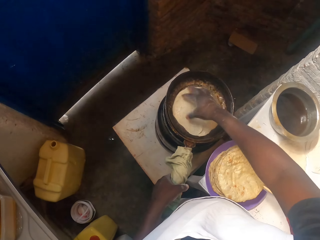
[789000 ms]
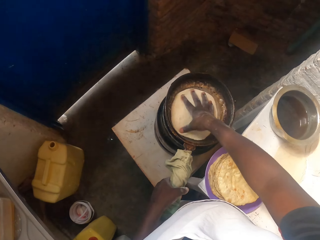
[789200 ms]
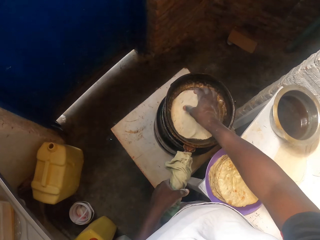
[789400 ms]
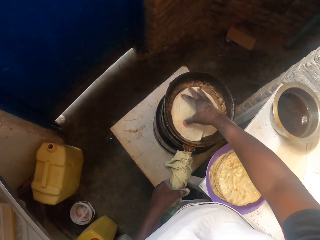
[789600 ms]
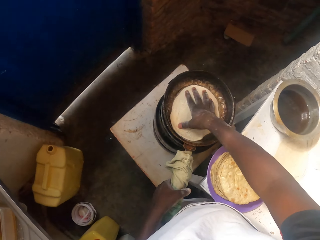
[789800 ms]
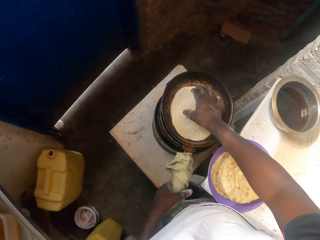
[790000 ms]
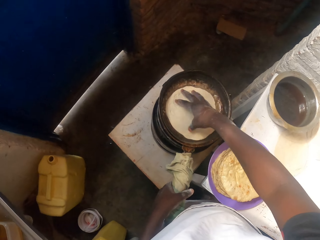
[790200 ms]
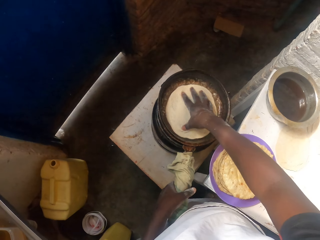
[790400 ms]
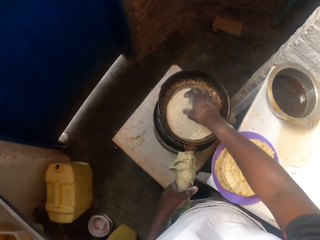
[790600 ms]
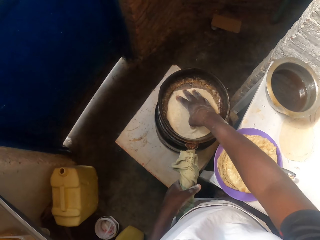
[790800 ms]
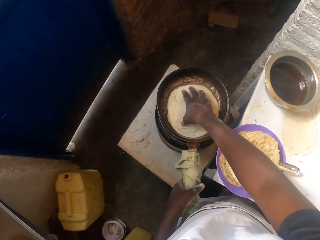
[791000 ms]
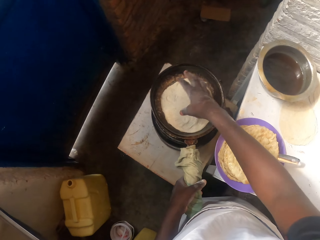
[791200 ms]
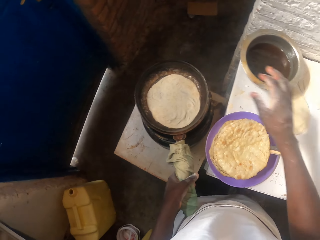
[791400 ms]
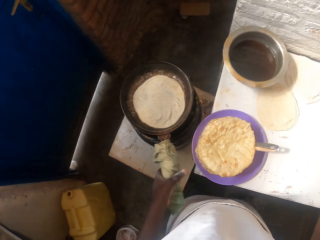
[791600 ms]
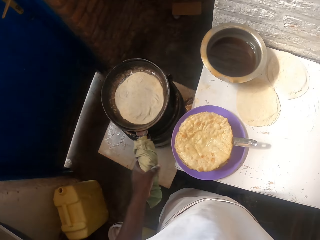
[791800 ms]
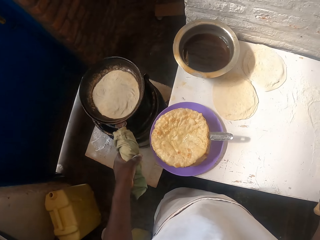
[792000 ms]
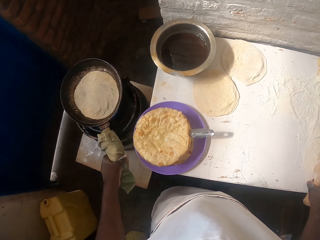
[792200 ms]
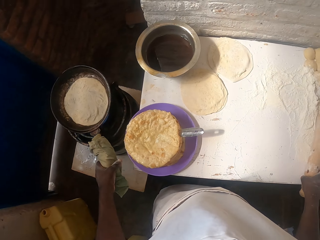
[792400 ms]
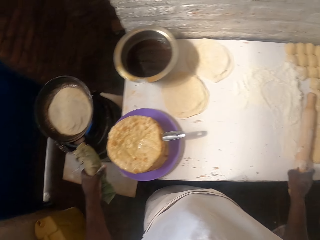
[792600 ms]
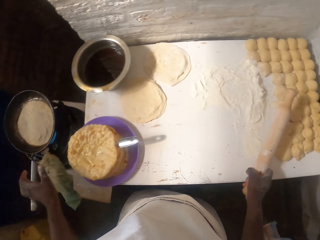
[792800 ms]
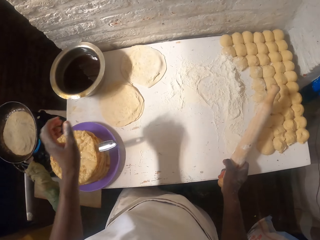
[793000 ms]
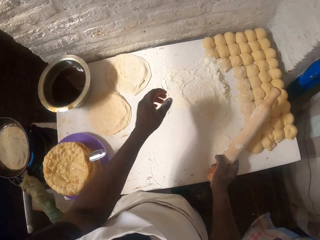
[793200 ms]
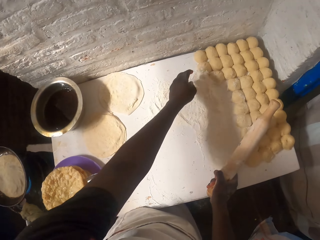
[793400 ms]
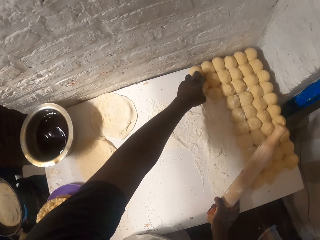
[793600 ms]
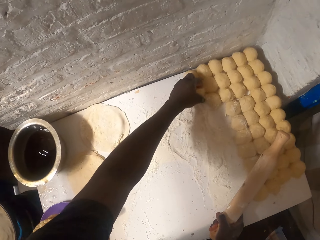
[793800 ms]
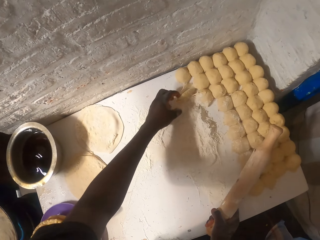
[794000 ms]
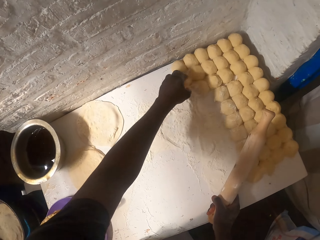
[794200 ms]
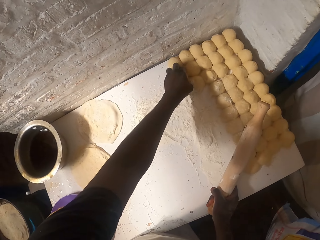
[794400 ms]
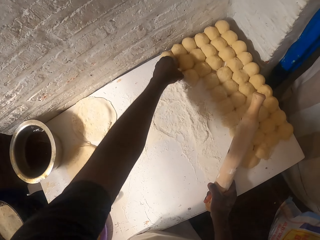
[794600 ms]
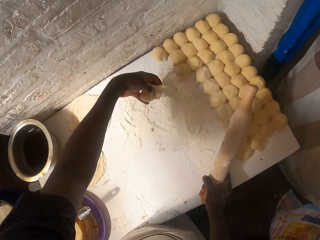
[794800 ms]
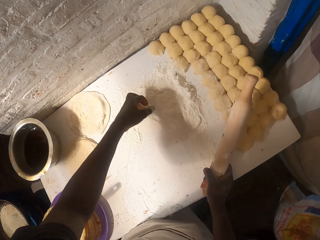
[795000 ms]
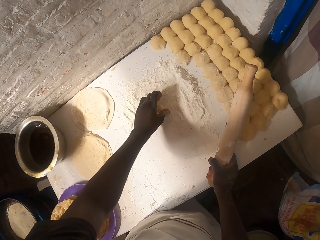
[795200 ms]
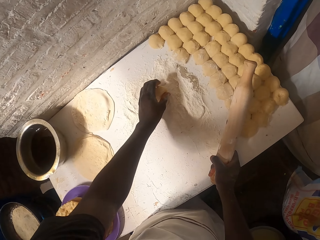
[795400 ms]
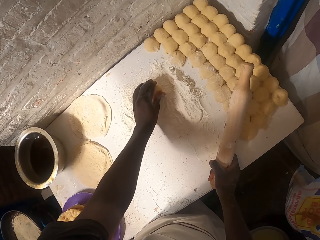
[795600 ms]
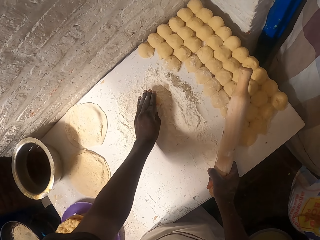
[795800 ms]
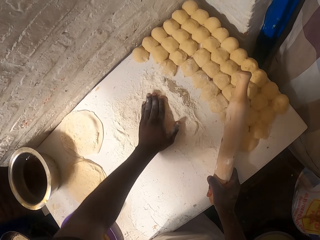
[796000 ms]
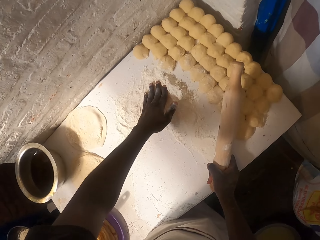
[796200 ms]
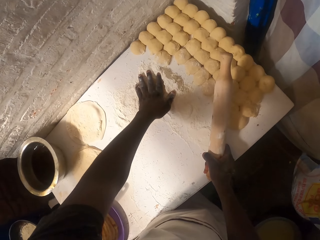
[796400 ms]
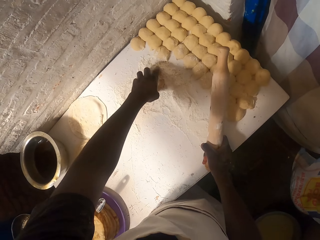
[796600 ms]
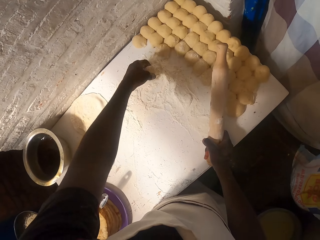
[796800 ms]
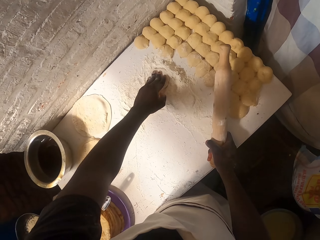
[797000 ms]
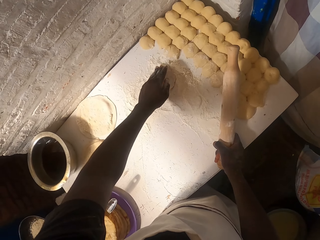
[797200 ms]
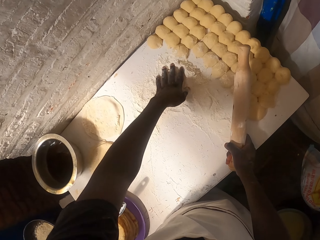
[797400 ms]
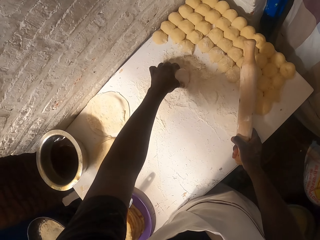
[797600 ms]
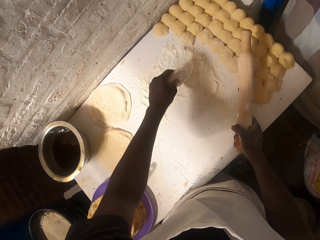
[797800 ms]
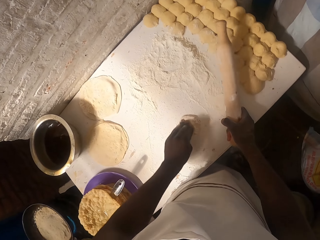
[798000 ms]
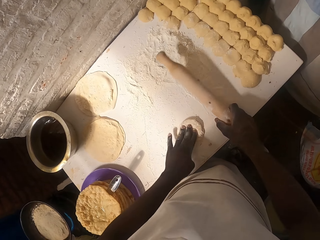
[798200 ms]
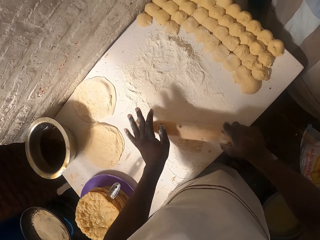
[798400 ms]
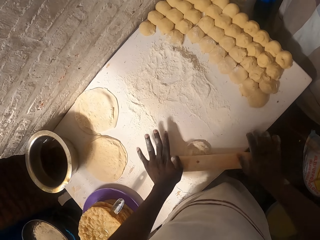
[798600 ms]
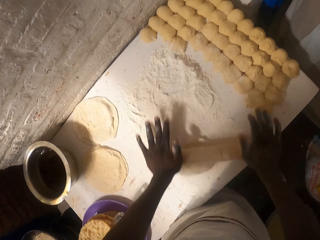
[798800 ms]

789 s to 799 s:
The camera wearer rotates the dough on the pan. They pick a rolling pin. They pick a dough on the table. They put the dough to the flour.

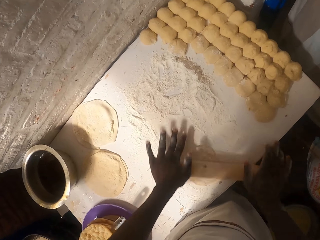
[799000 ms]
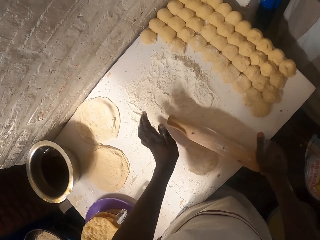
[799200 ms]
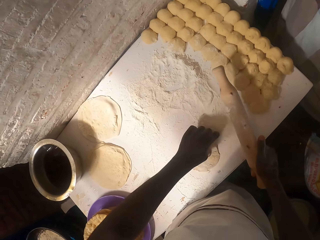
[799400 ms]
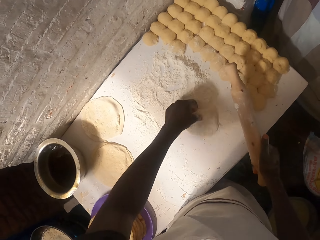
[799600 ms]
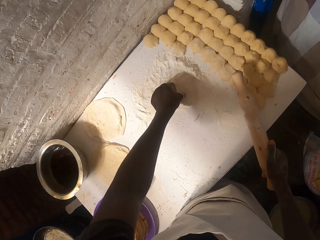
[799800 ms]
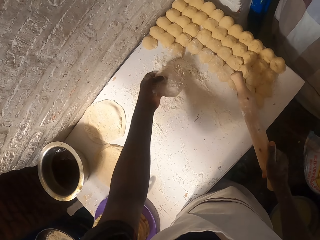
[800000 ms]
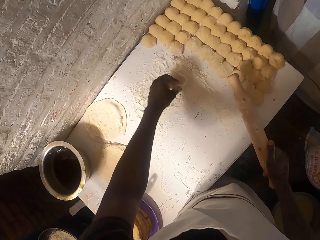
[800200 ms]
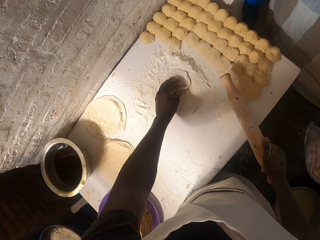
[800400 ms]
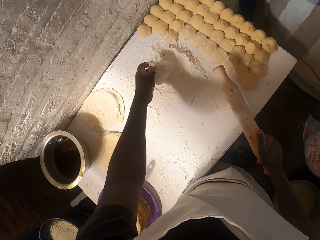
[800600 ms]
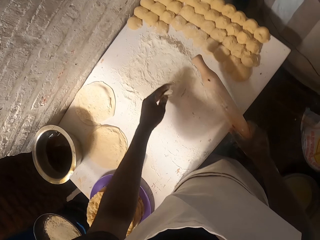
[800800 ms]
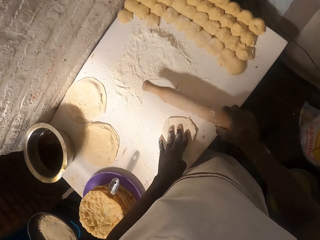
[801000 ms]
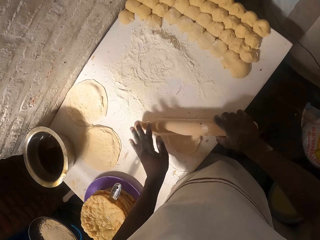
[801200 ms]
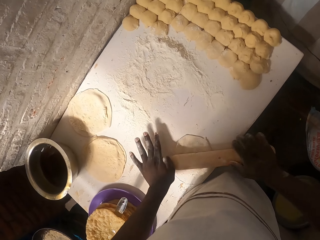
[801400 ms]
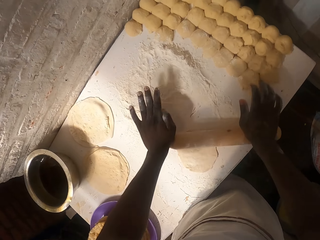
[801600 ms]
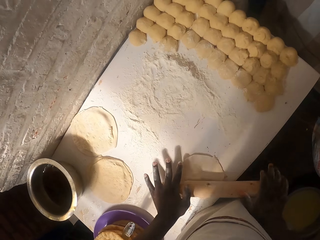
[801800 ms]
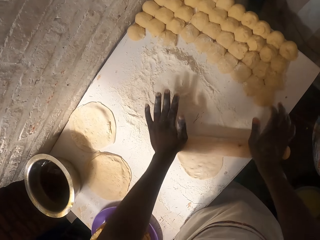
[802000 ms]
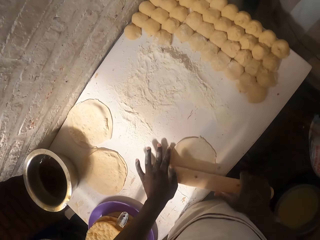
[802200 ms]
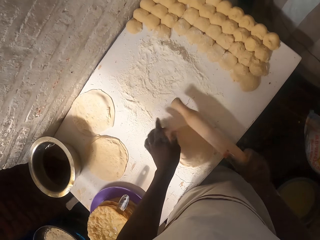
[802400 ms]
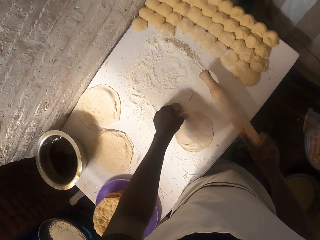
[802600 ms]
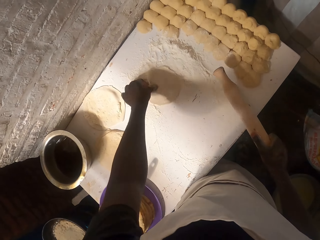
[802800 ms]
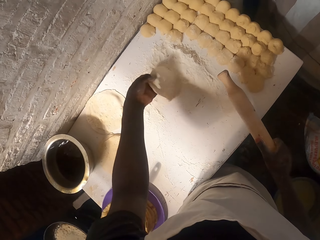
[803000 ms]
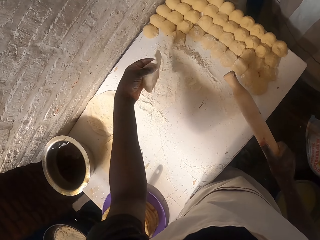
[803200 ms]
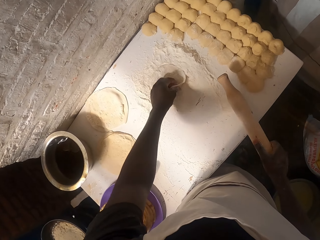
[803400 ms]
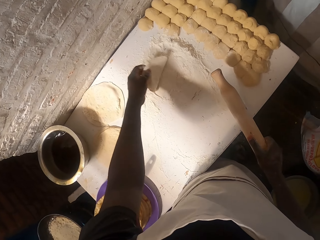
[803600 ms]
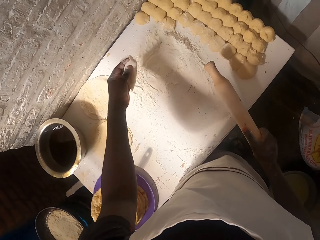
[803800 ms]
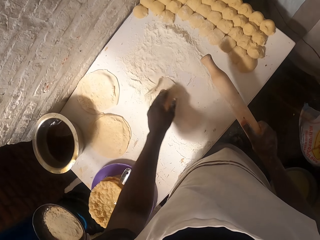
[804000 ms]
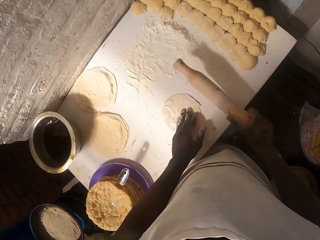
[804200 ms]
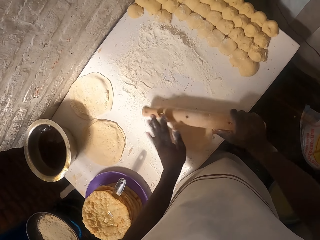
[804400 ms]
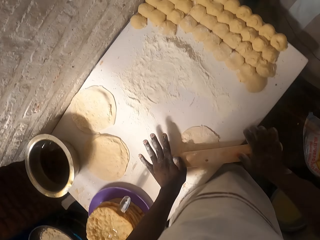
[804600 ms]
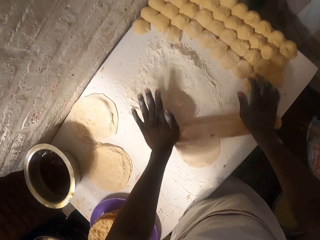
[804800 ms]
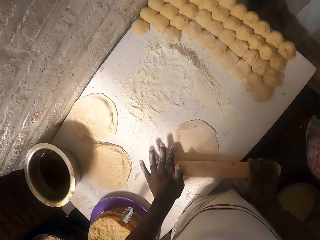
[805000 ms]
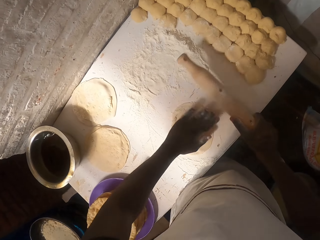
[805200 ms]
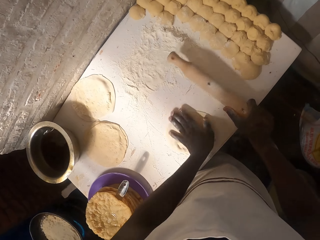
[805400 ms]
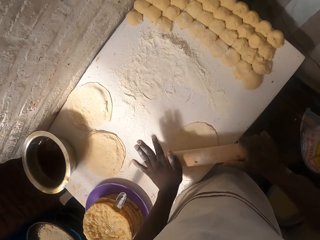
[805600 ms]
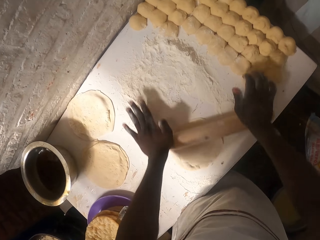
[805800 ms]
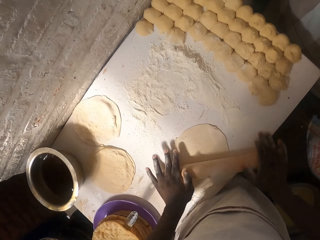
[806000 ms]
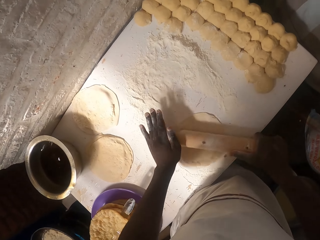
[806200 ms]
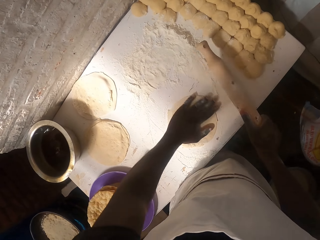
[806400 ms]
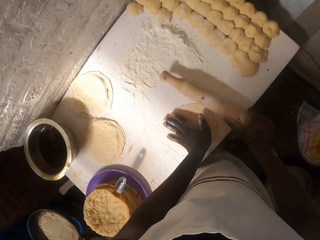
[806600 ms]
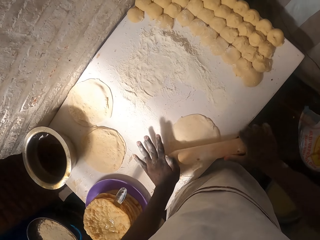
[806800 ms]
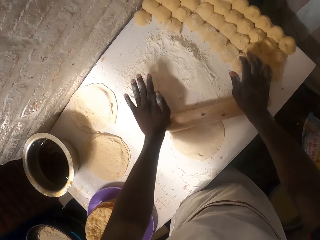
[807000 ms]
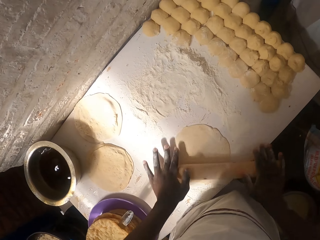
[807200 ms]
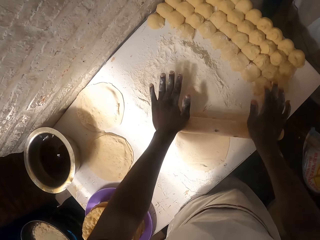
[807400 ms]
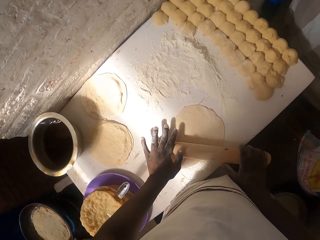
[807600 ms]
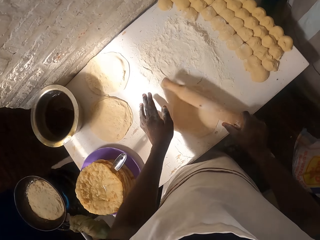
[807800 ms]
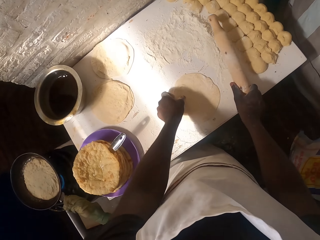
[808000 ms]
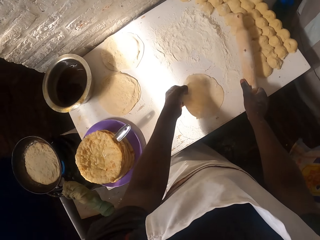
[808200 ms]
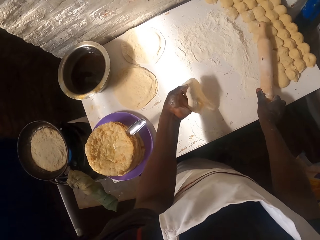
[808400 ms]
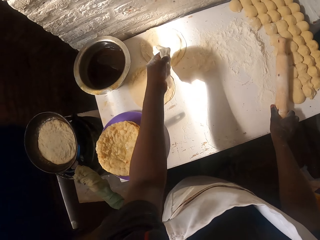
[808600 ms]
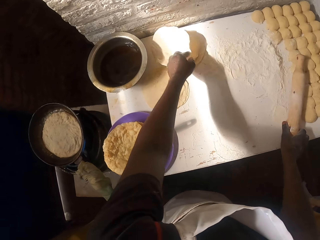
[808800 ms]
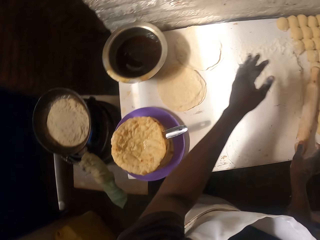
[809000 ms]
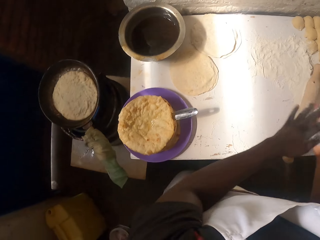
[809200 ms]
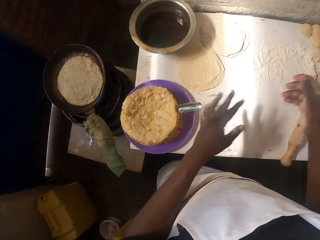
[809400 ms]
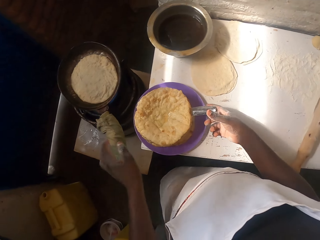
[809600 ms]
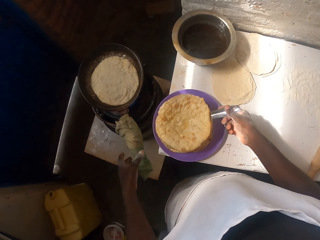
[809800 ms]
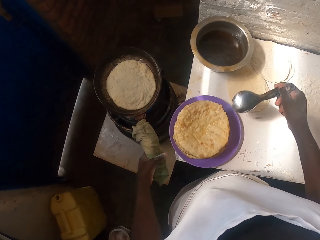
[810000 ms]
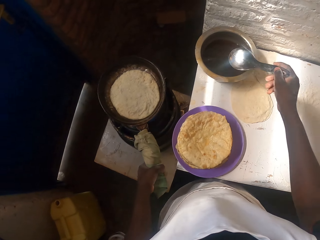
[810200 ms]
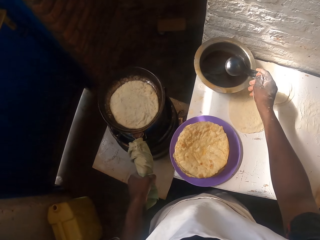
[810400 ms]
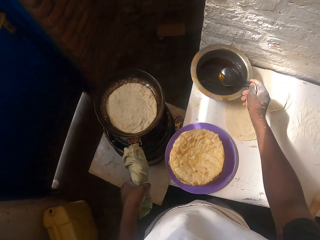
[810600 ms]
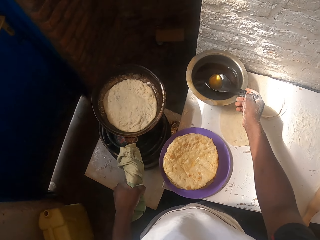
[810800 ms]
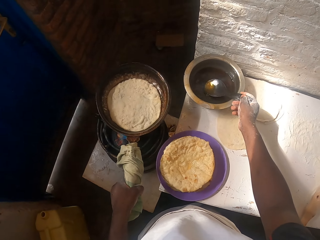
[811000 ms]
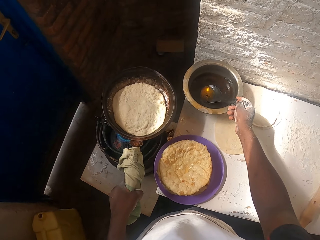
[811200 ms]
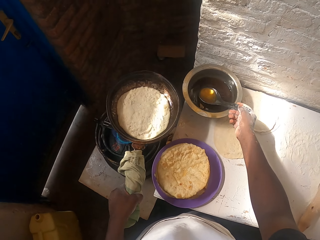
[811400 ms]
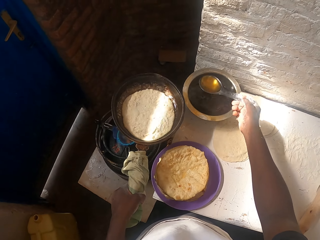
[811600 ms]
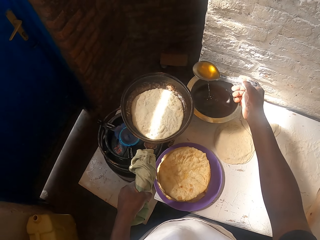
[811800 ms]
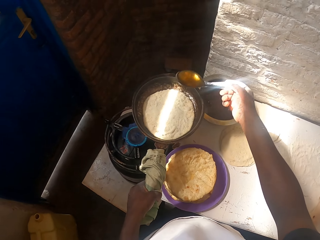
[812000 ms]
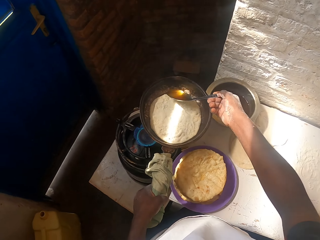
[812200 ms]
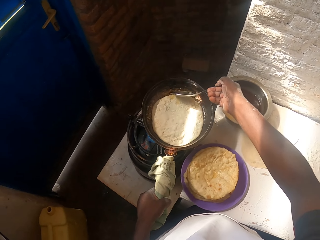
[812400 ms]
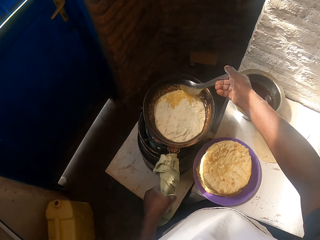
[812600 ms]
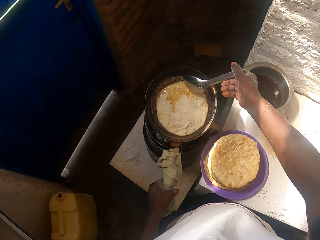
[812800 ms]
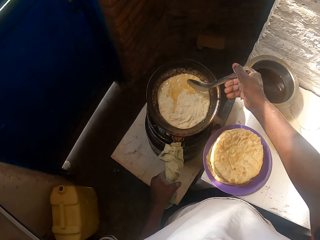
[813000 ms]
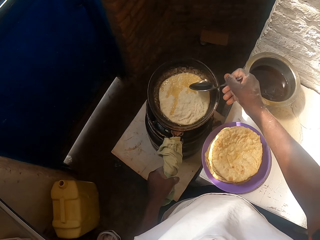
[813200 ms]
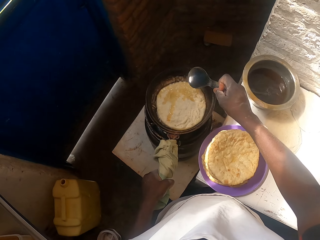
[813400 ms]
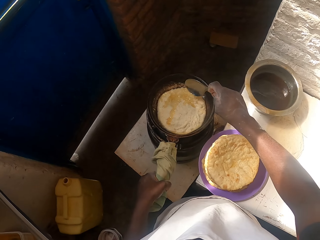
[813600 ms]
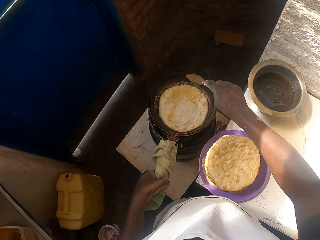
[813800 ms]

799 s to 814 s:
The camera wearer rolls the dough with a rolling pin. They put the dough to the flour. They roll the dough with the rolling pin. They put the dough to the flour. They roll the dough with the rolling pin. They flatten the dough with the rolling pin. They put the dough on the plate. They put the rolling pin on the table. They pick a spoon on the plate. They dip the spoon in the cooking pot with oil. They pour the oil in the cooking pan.
